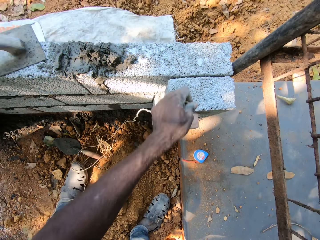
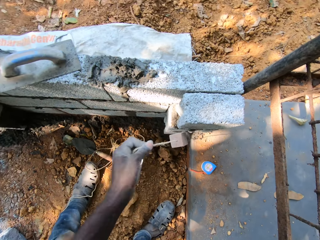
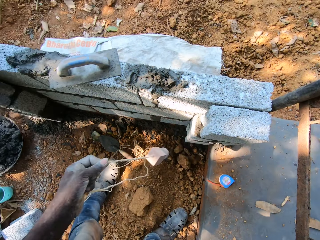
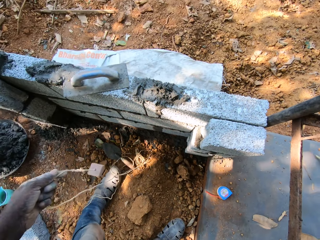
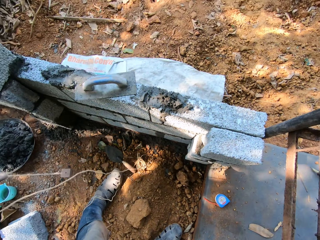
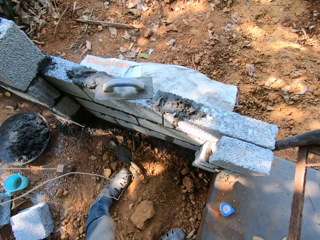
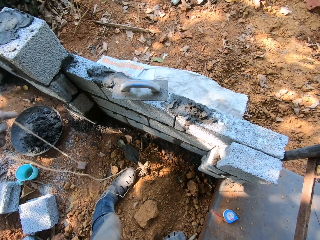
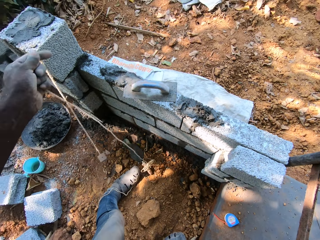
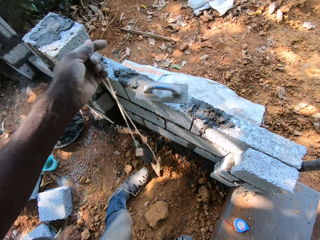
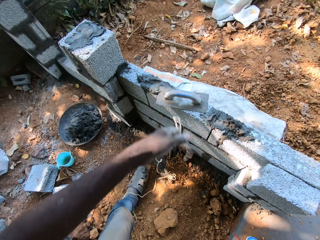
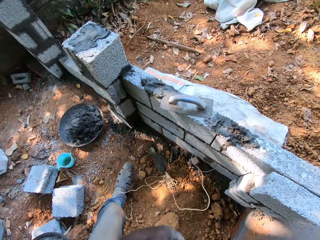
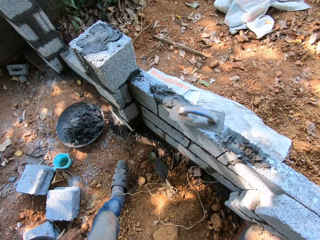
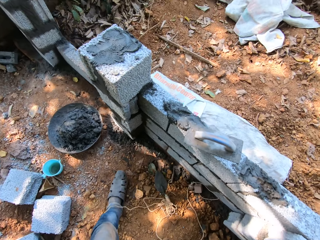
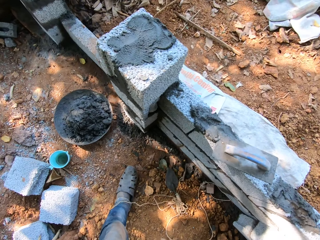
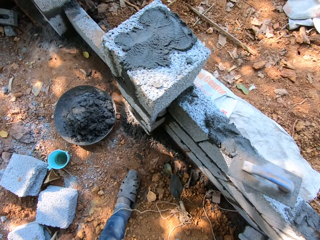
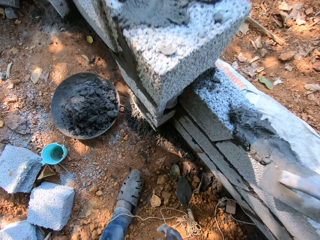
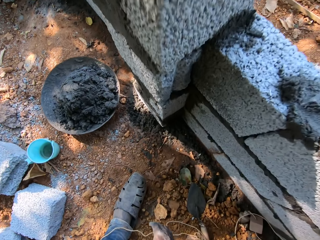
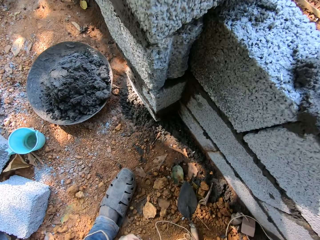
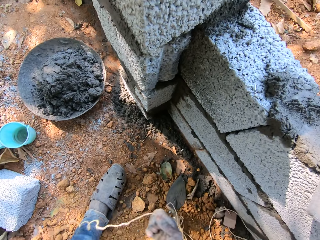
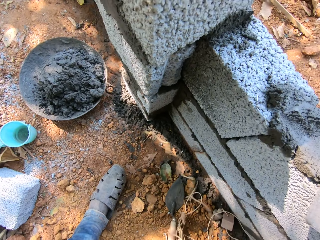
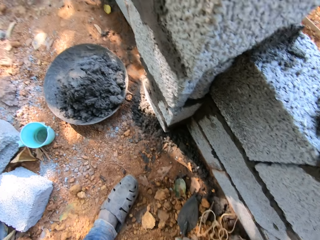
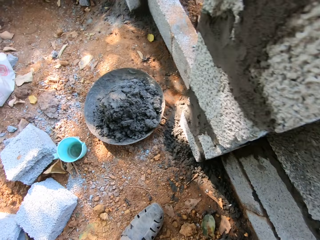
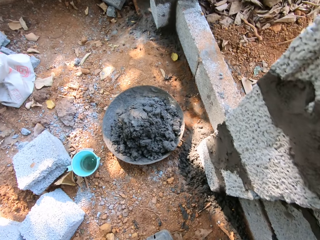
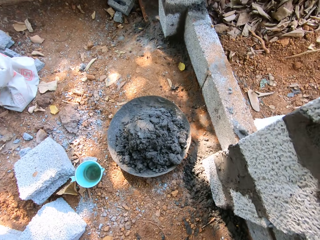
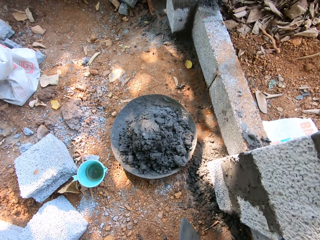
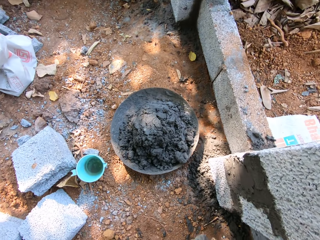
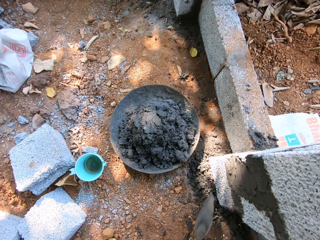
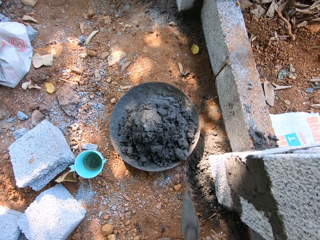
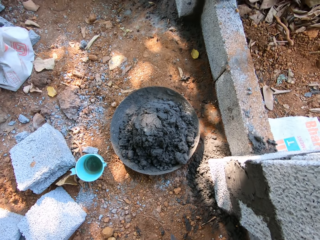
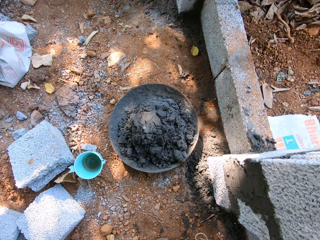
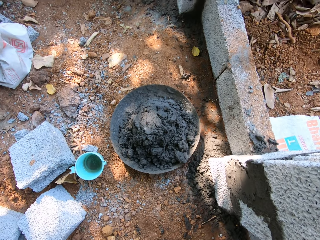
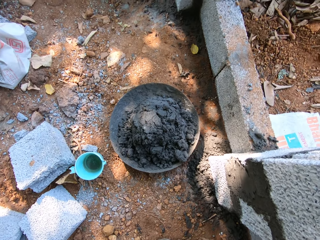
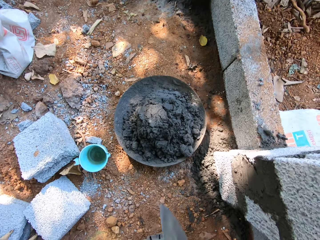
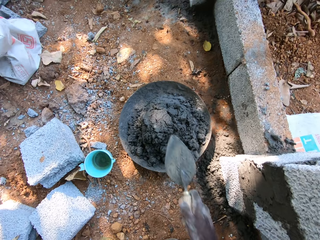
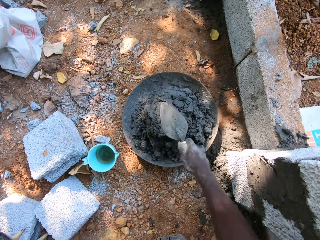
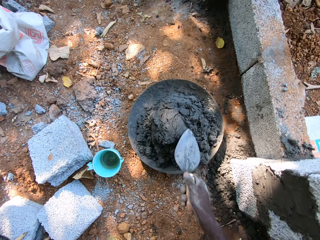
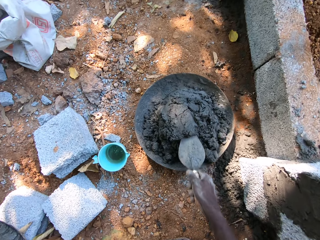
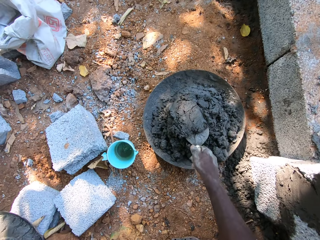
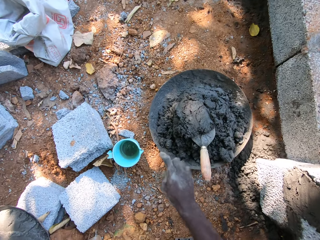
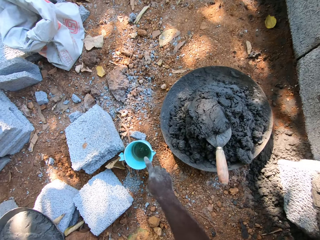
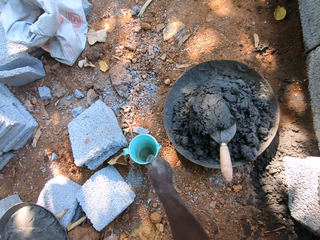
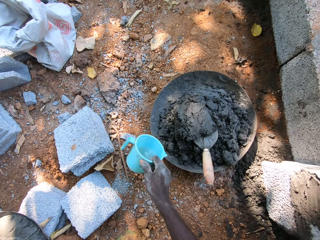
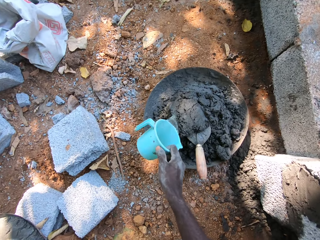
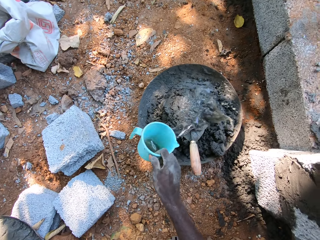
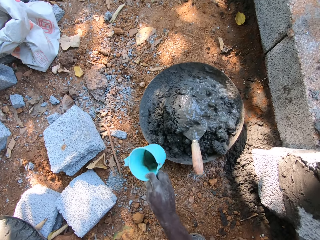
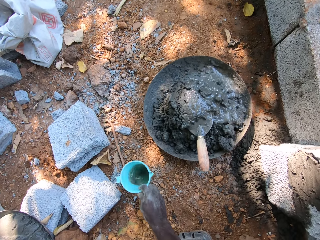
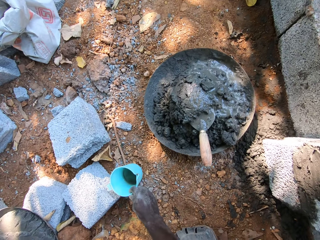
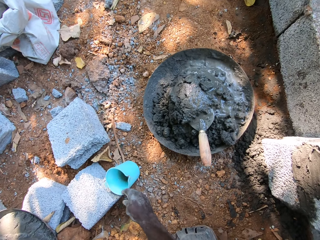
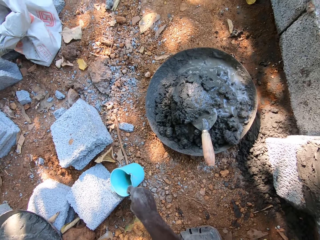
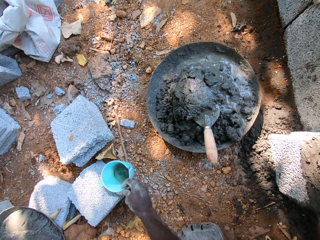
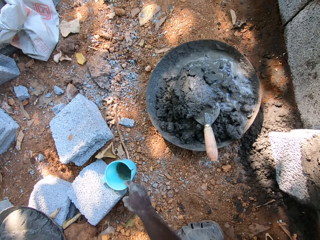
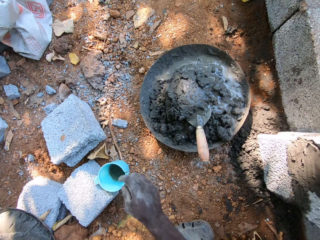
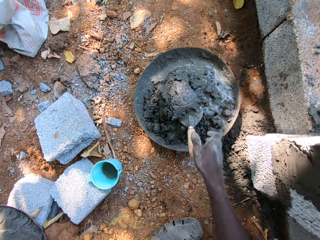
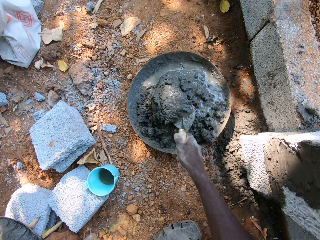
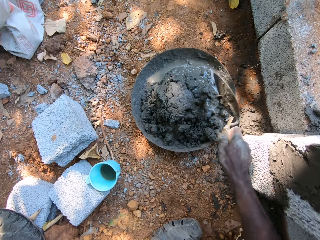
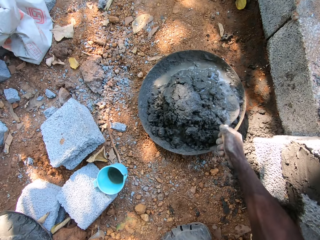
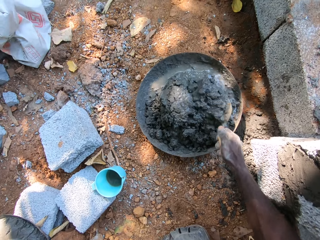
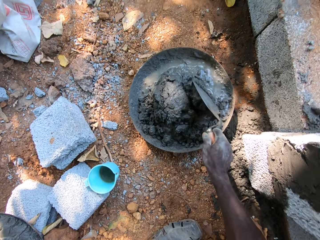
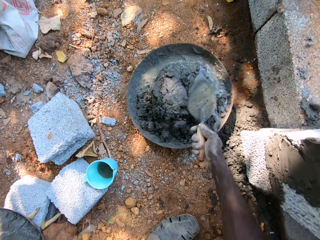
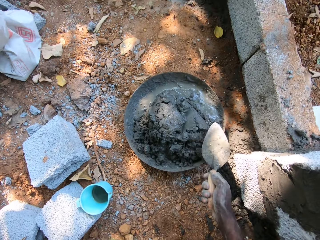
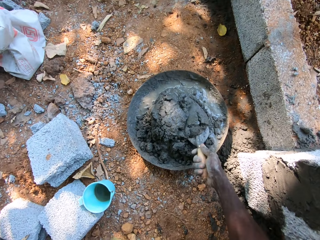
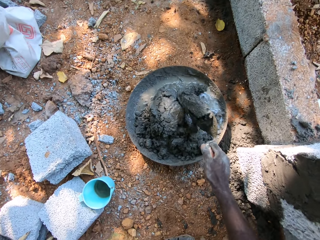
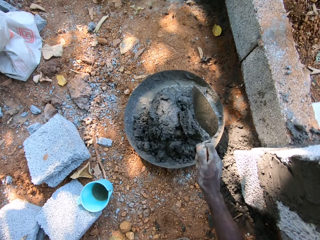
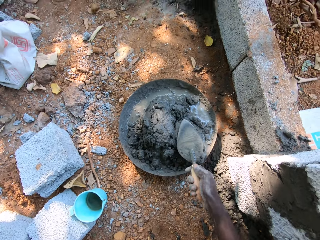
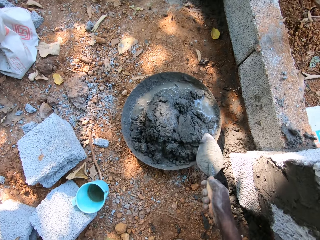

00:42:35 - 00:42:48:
The camera wearer picks the threaded wood or plumb bob from the molded block on the wall with his left hand. He drops the threaded wood in his left hand on the ground. He stares around. He picks the hand trowel from the ground with his right hand. He holds the hand trowel. He moves the hand trowel in his right hand on the cement mortar in the pan on the ground. He dips the hand trowel in his right hand in the cement mortar in the pan on the ground. He picks the cup from the ground with his right hand. He pours water from the cup in his right hand on the cement mortar in the pan. He drops the cup in his right hand on the ground. He picks the hand trowel from the cement mortar in the pan on the ground with his right hand. He mixes the cement mortar with water in the pan on the ground with the hand trowel in his right hand.

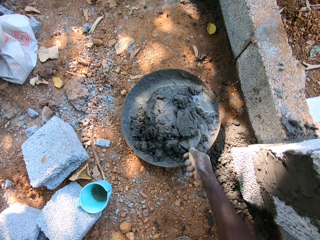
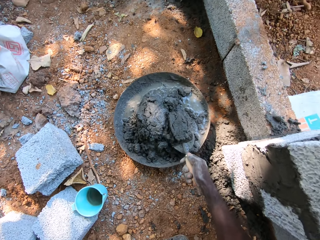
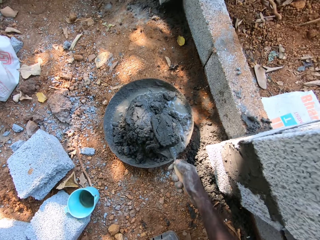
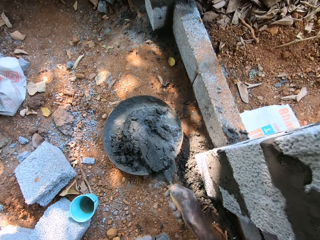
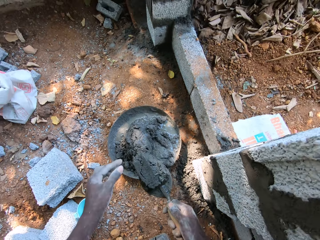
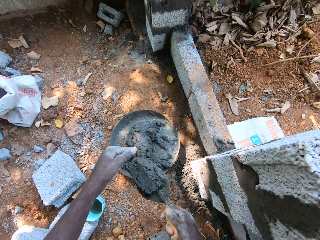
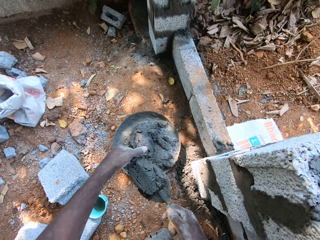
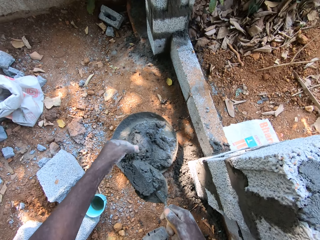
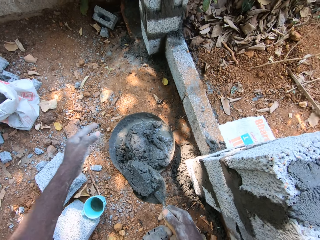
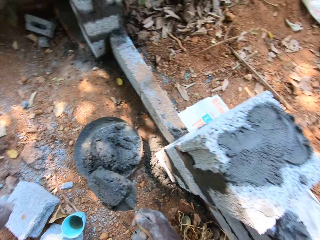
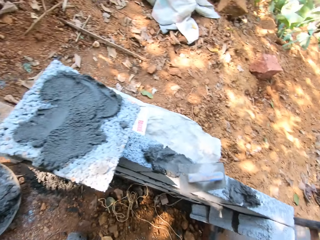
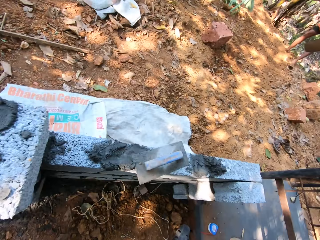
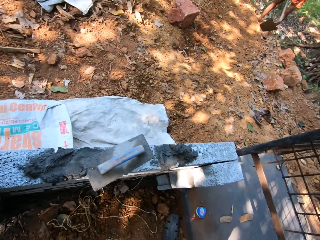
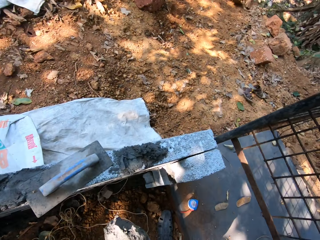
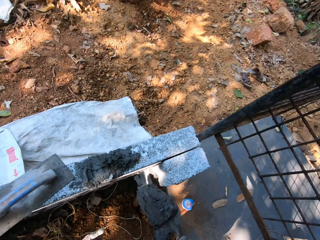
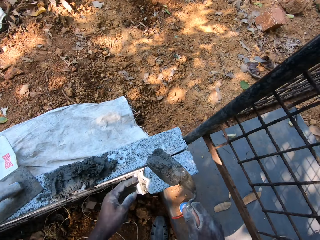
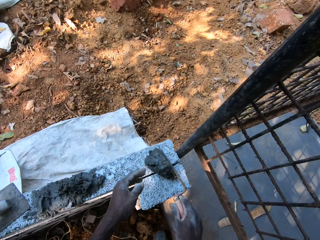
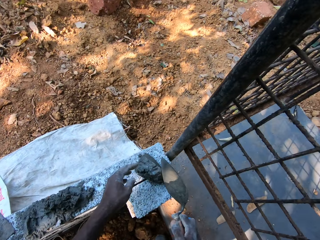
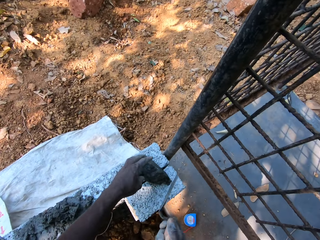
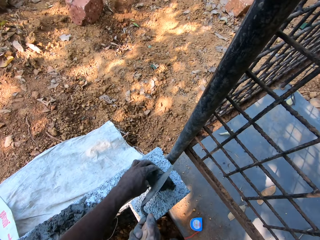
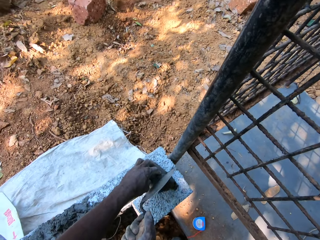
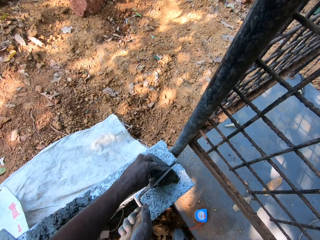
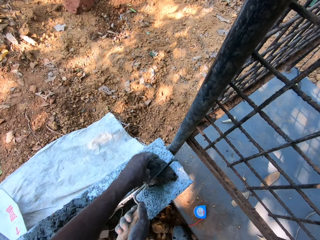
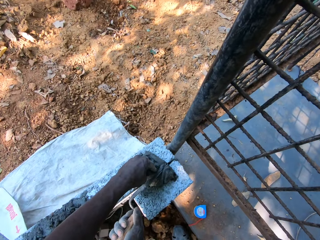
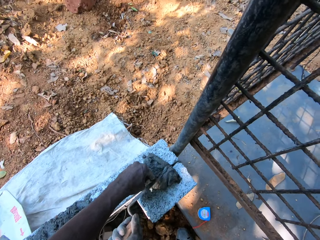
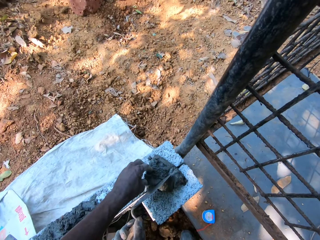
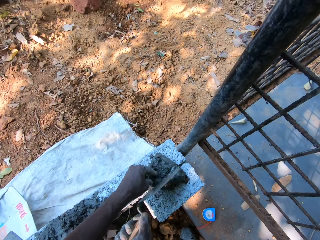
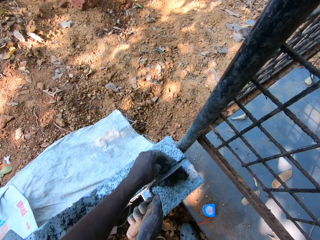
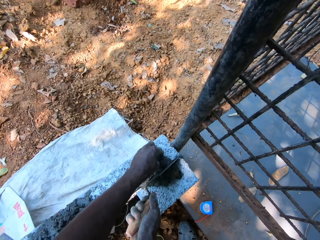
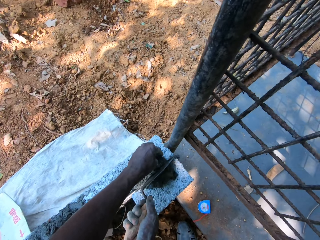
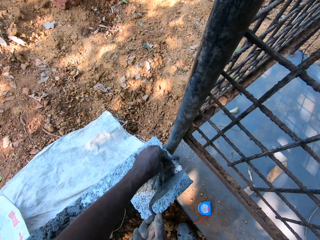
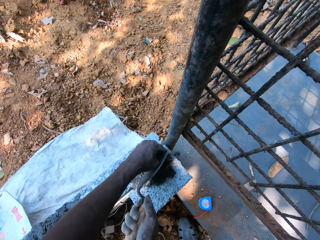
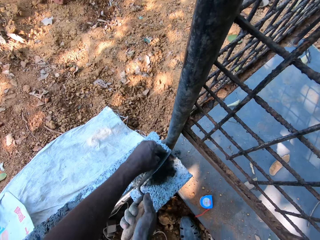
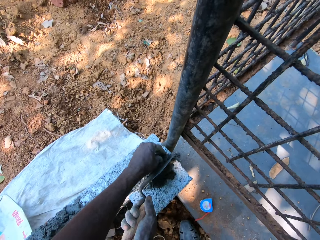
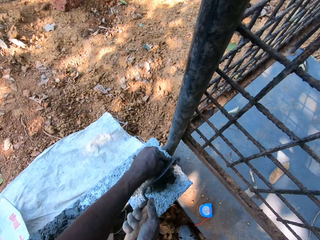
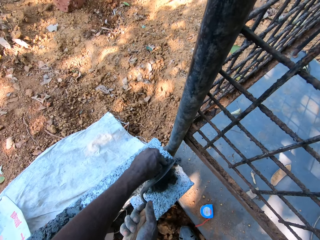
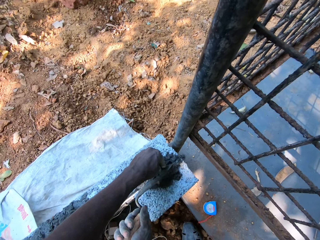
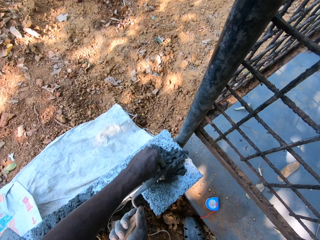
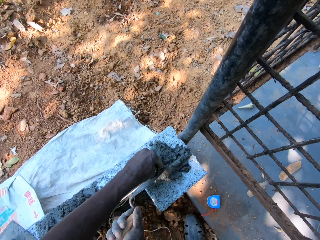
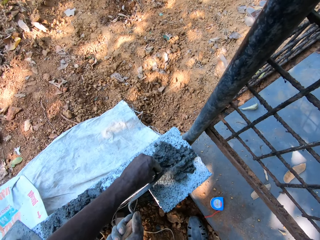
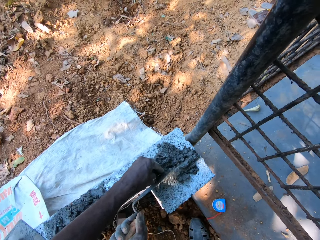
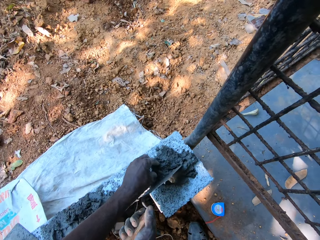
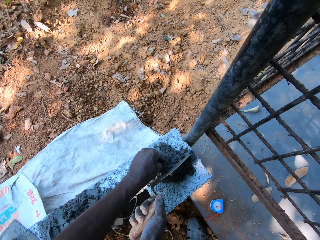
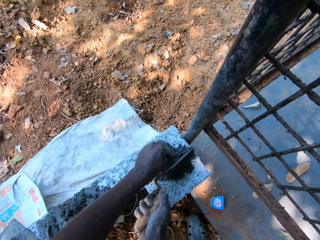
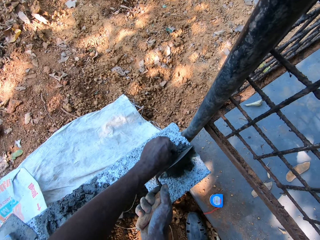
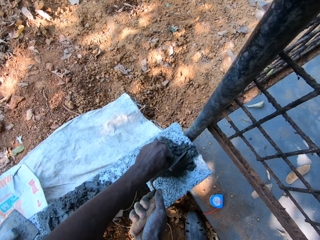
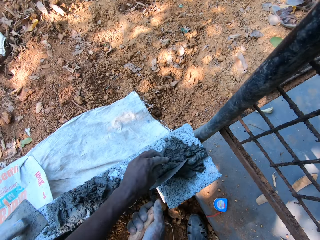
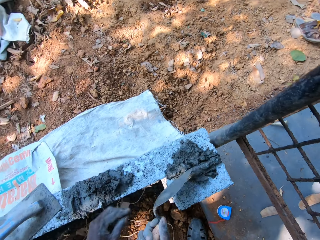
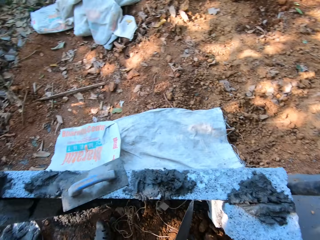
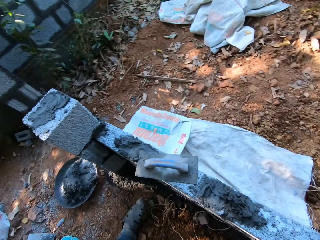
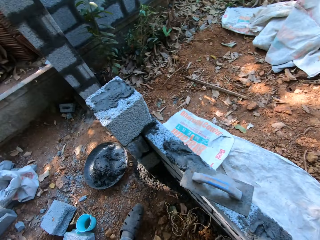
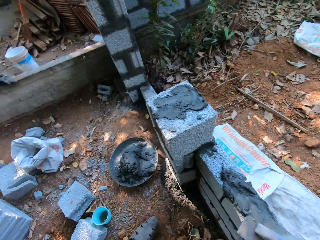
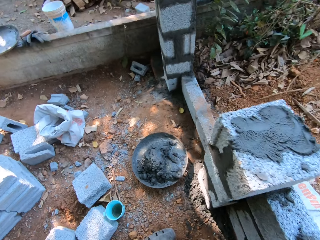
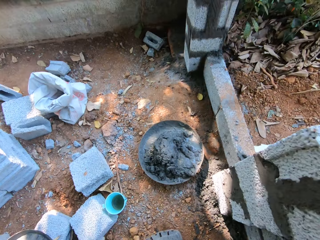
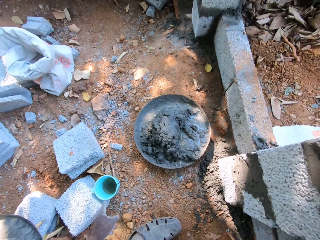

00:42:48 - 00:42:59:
The camera wearer scoops the cement mortar from the masonry head pan on the ground with the hand trowel in his right hand. He removes debris from the cement mortar in the hand trowel in his right hand with his left hand. He looks around. He drops the cement mortar in the hand trowel in his right hand on the wall. He applies the mortar on a concrete brick with the trowel. He touches the cement mortar on the wall with his left hand. He cuts the cement mortar on the wall with the hand trowel in his right hand. He looks around.
